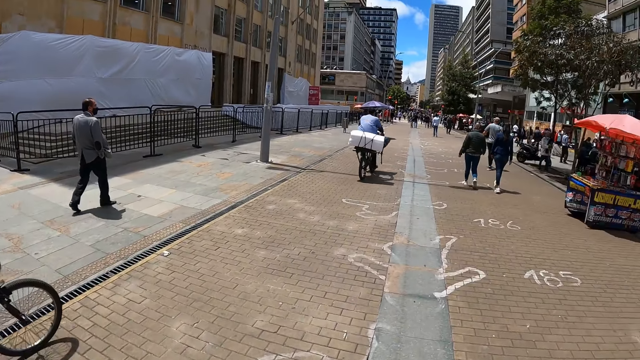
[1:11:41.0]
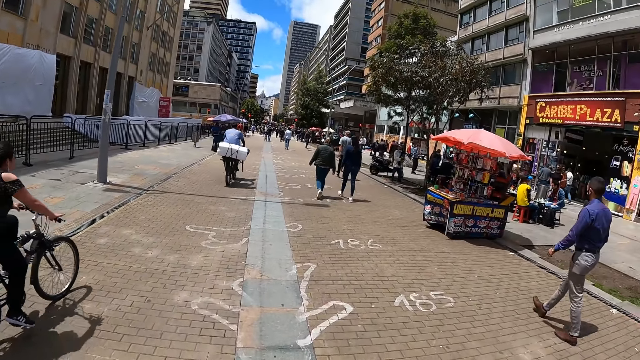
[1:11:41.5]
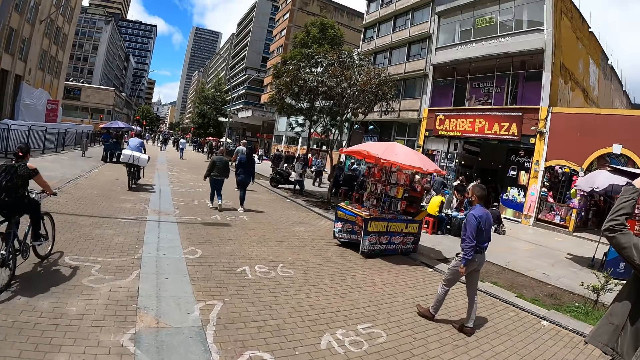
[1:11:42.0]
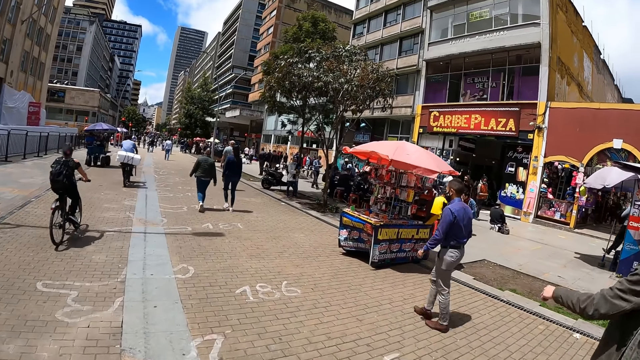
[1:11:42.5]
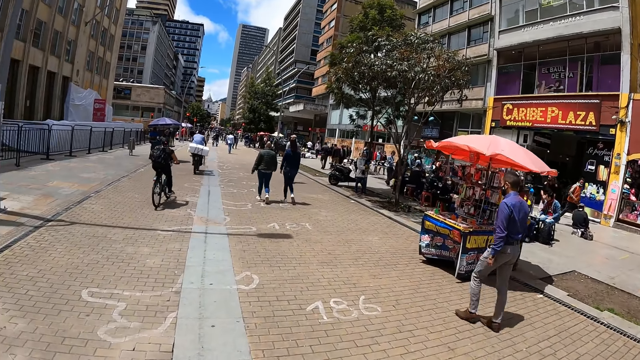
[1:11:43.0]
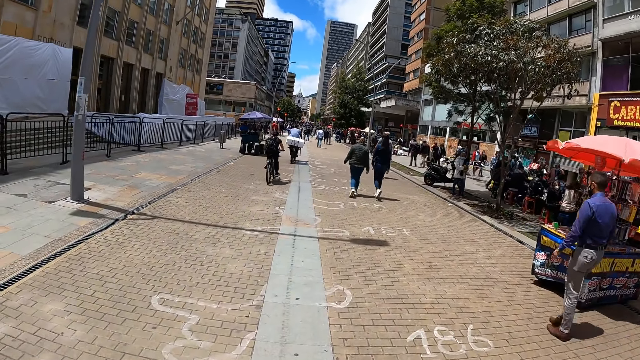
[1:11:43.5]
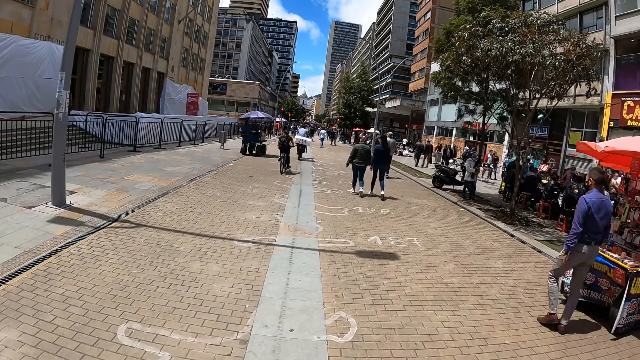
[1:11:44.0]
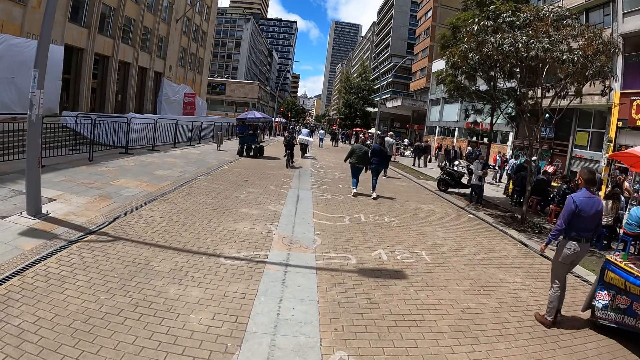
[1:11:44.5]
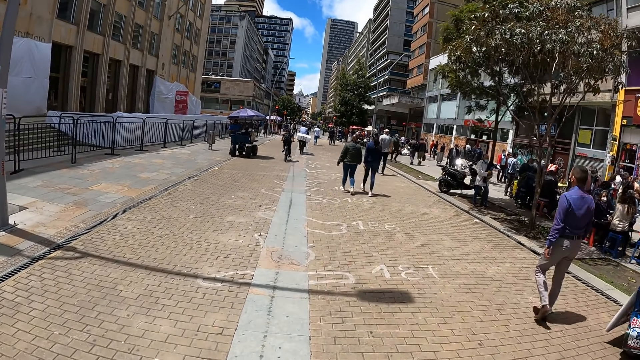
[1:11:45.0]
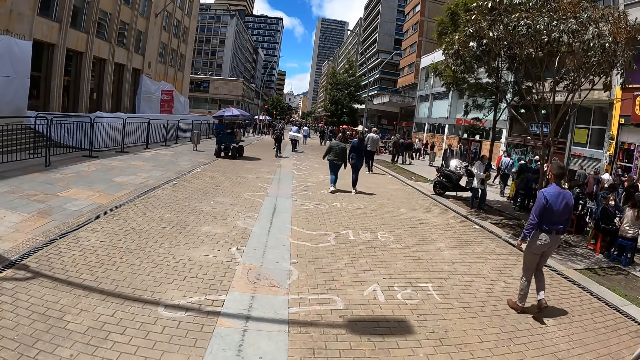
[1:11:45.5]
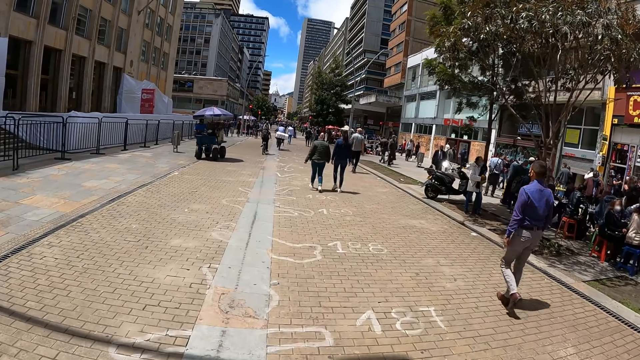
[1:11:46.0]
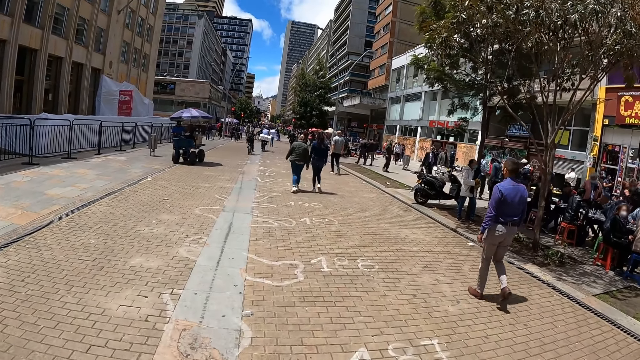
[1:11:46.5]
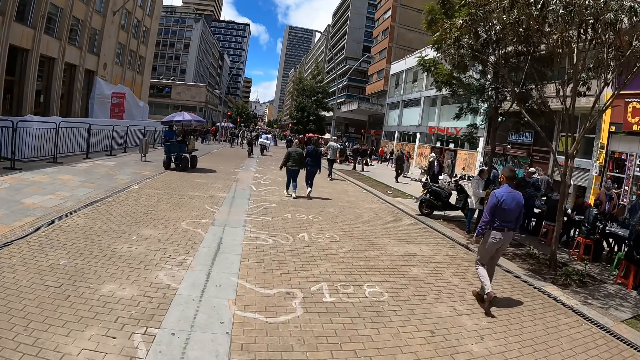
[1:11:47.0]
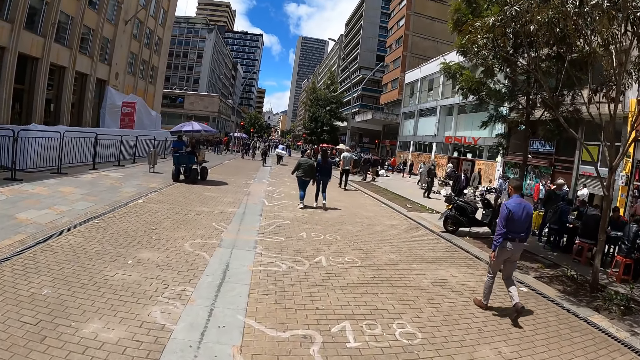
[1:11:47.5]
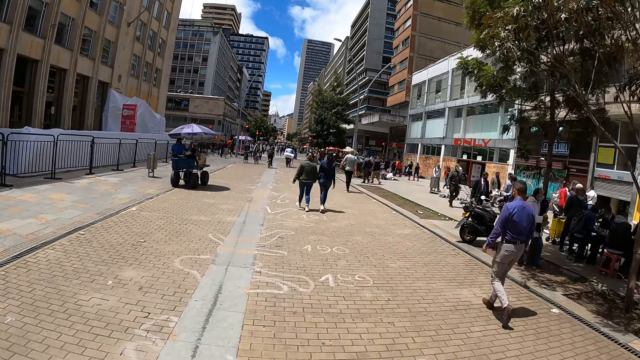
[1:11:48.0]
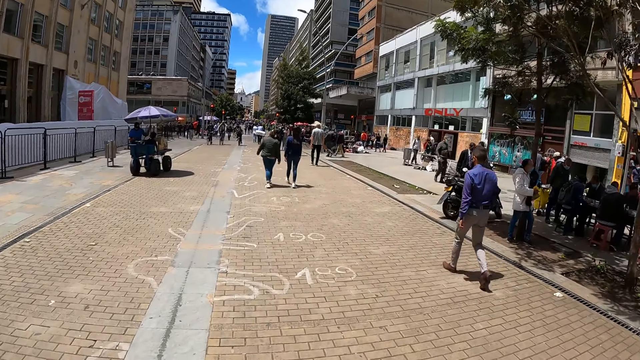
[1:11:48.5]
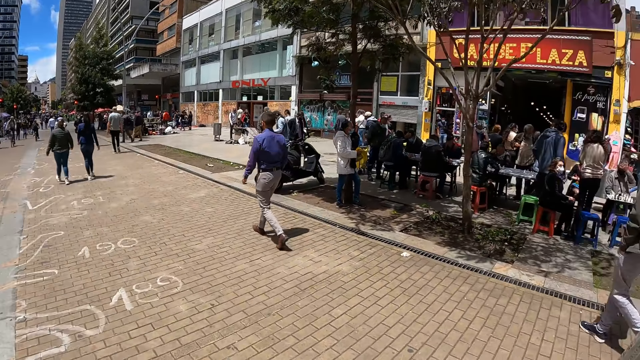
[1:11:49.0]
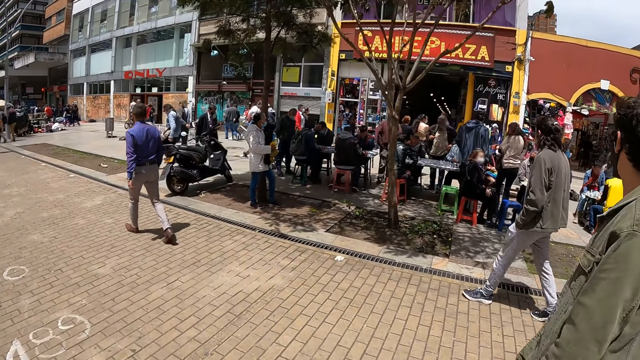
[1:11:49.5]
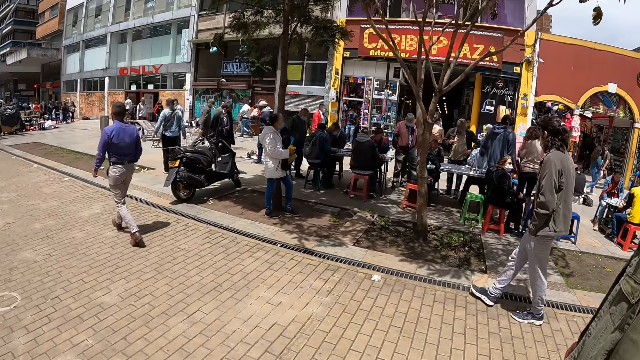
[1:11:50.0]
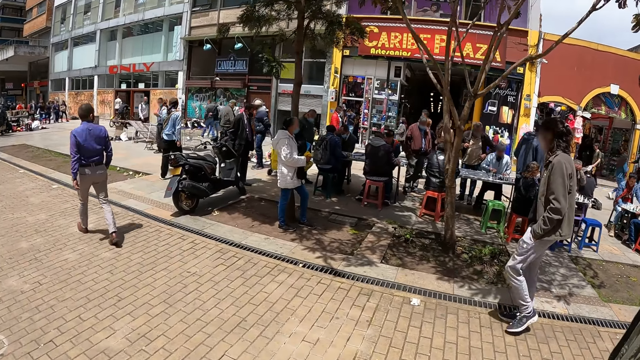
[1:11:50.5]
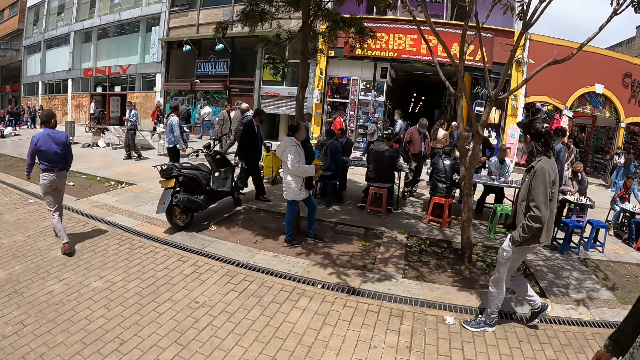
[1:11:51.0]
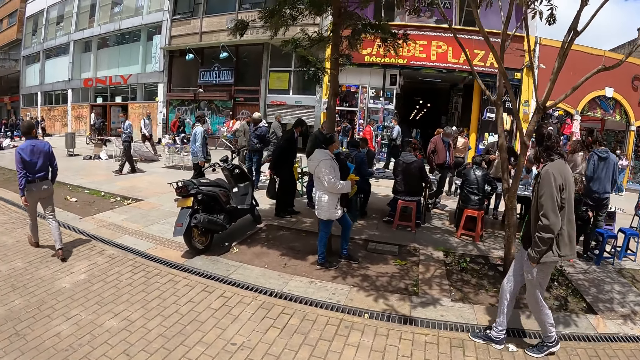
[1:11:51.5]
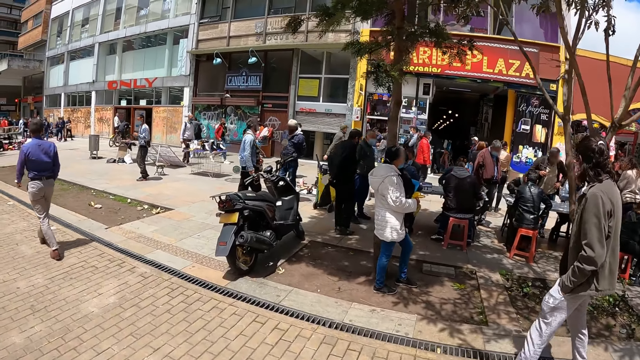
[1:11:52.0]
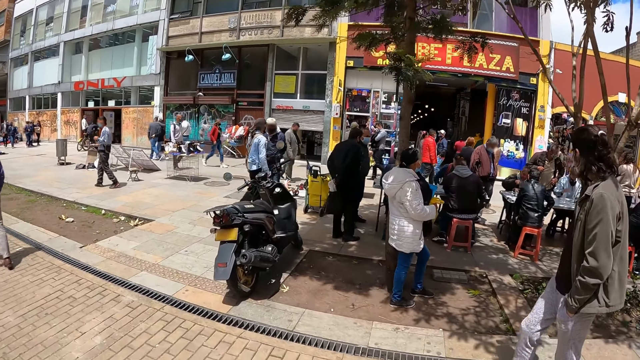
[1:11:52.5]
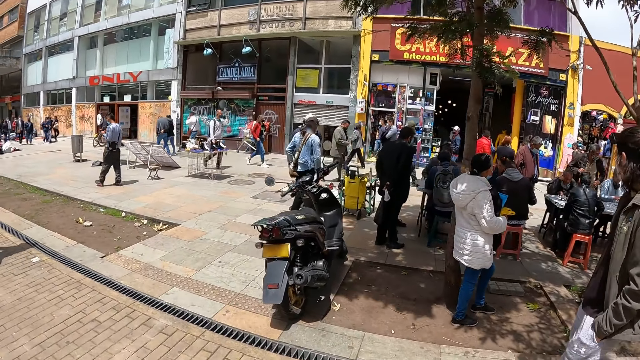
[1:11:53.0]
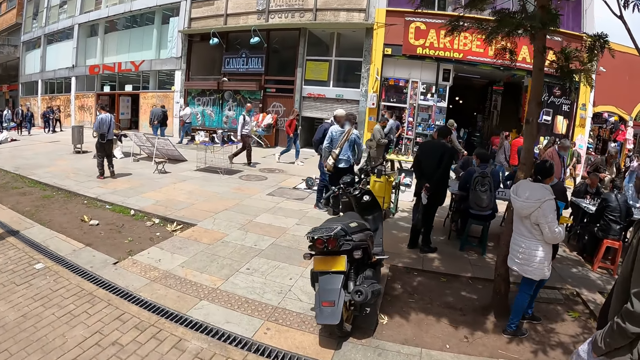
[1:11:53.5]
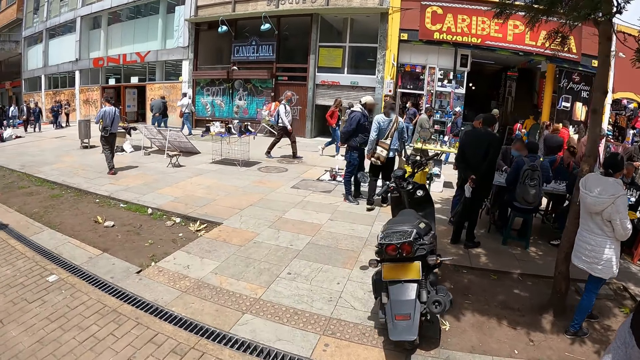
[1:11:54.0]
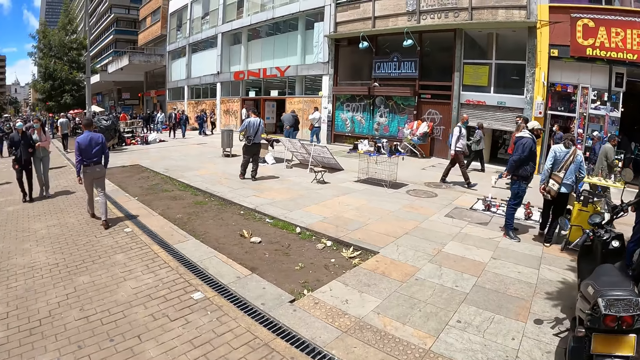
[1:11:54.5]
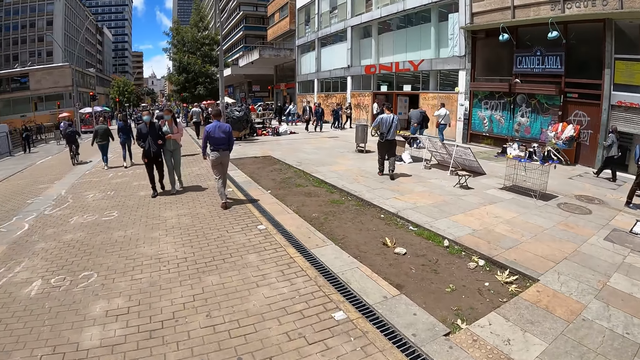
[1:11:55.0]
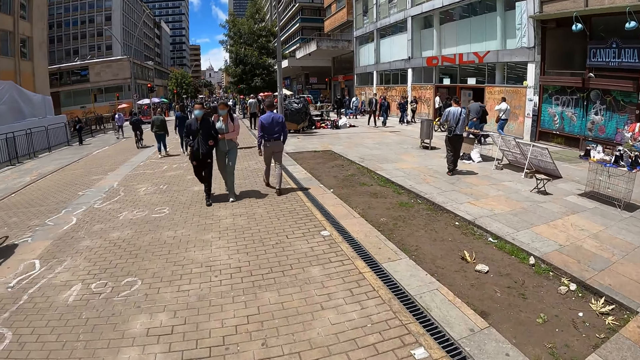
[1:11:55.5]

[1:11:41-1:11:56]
A woman moves the left hand. A man moves the left hand. The camera wearer walks around. The man walks around and looks around.

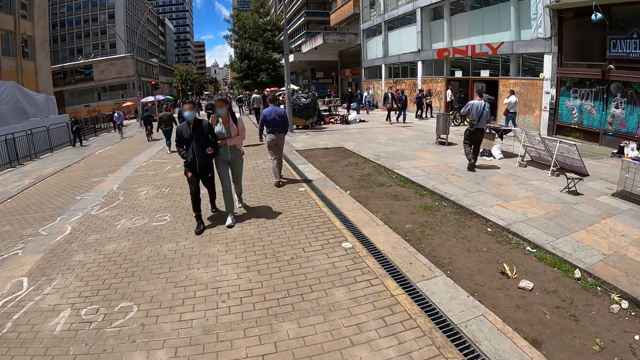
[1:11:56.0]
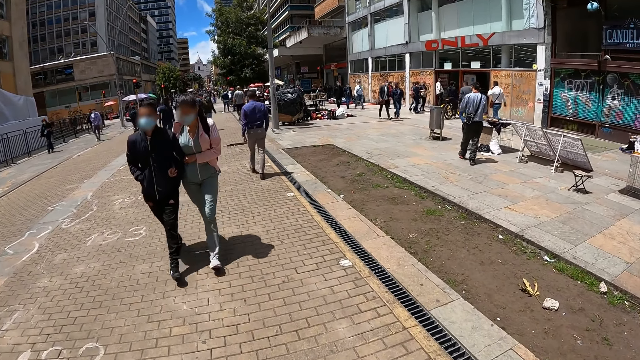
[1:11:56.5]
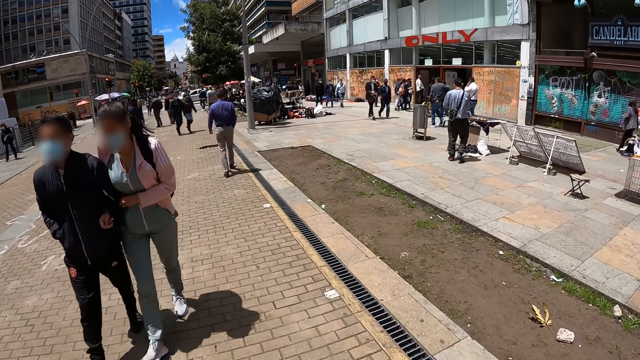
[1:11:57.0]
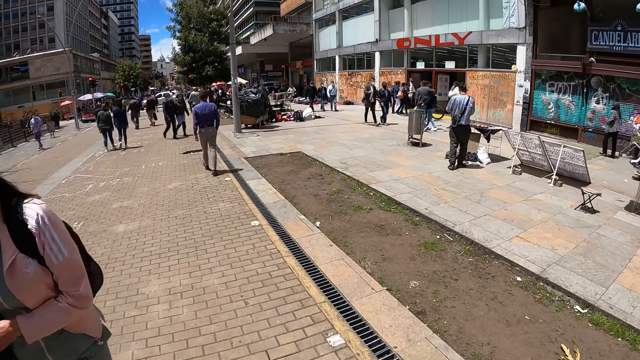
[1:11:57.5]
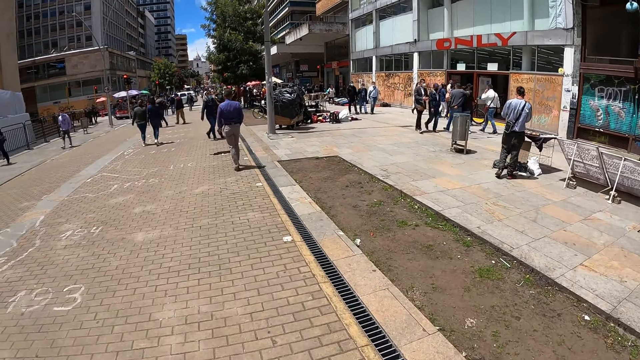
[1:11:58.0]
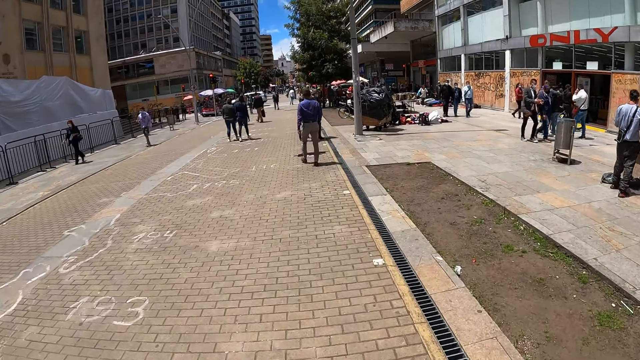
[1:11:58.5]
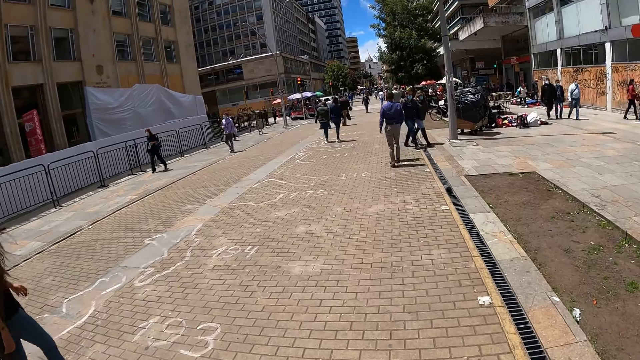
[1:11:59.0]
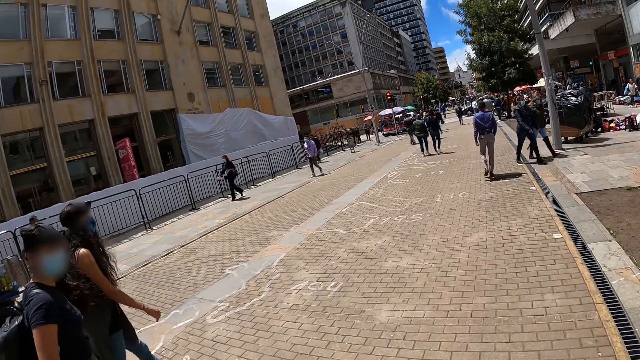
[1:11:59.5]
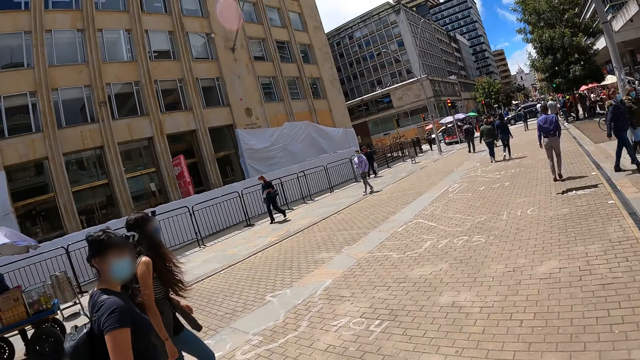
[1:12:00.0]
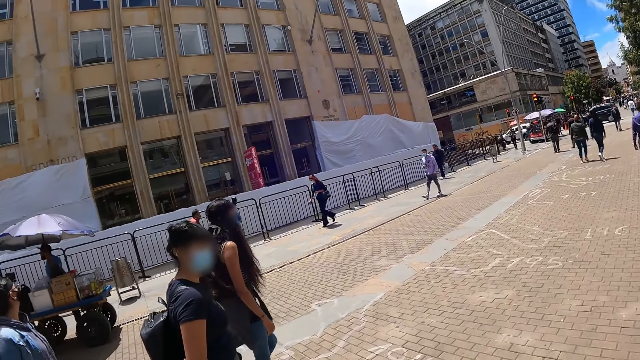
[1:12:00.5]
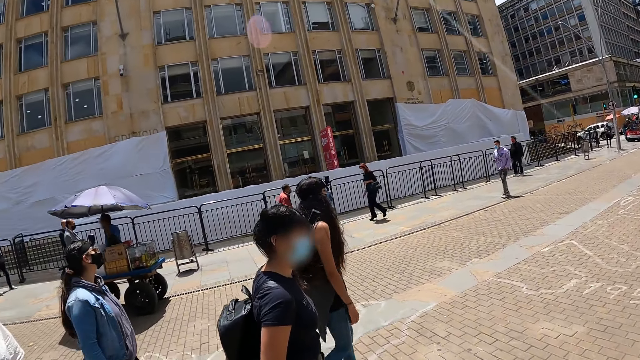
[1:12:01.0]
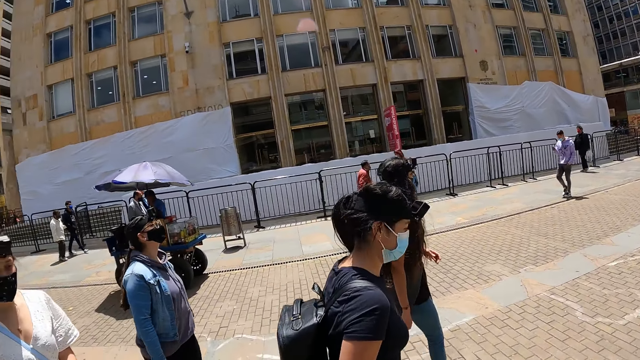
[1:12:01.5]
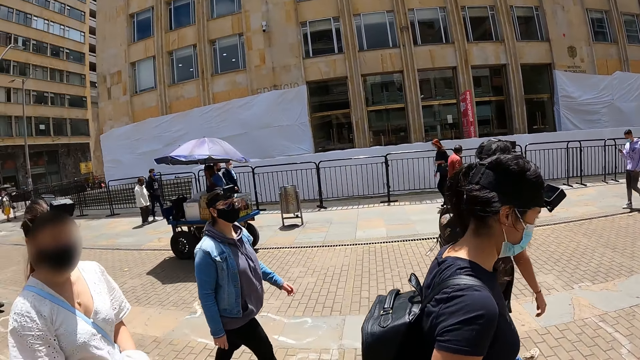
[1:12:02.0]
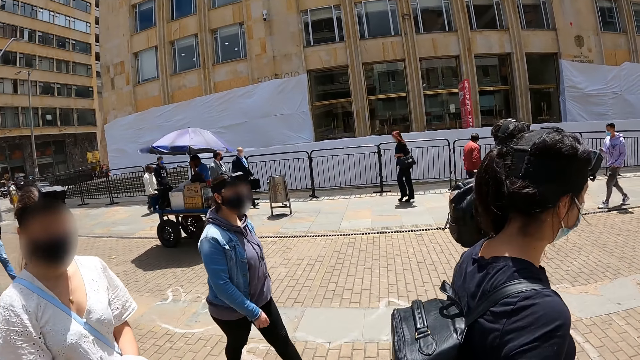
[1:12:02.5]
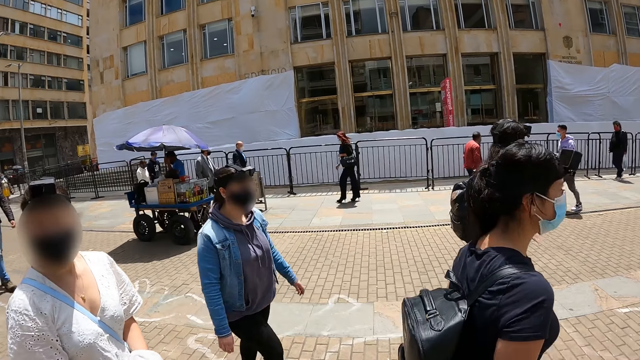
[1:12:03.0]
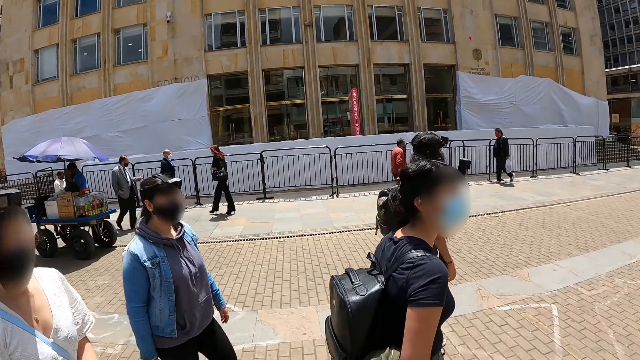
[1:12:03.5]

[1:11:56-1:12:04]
The camera wearer walks around and turns around. A woman walks around another woman.
